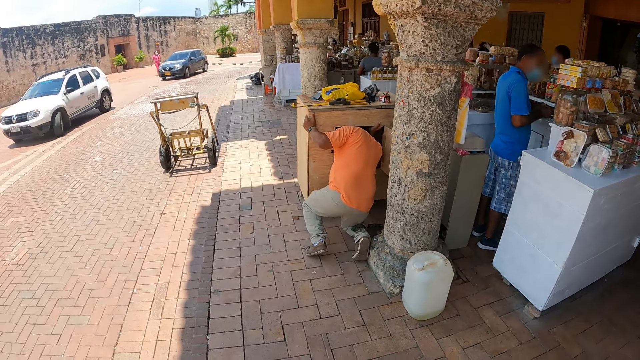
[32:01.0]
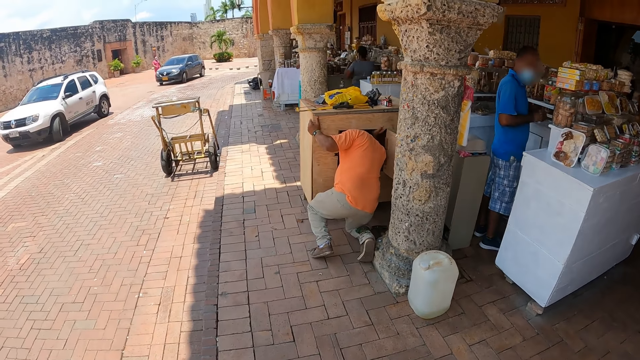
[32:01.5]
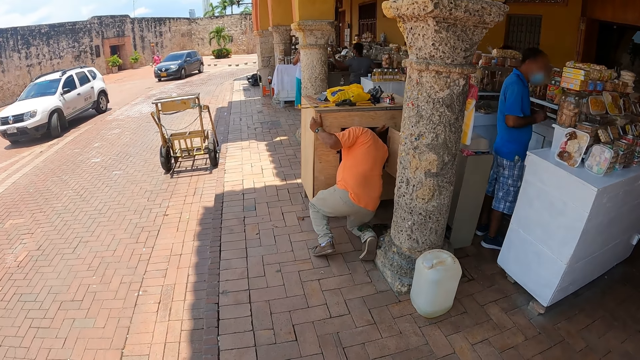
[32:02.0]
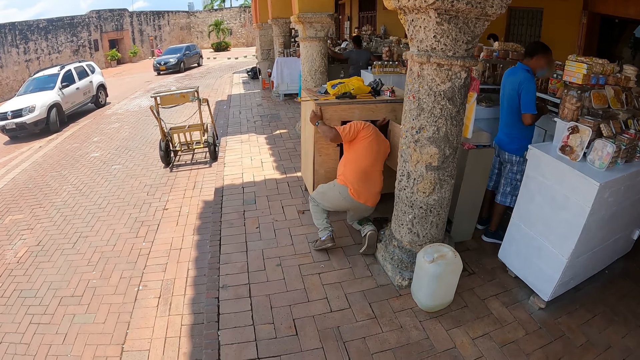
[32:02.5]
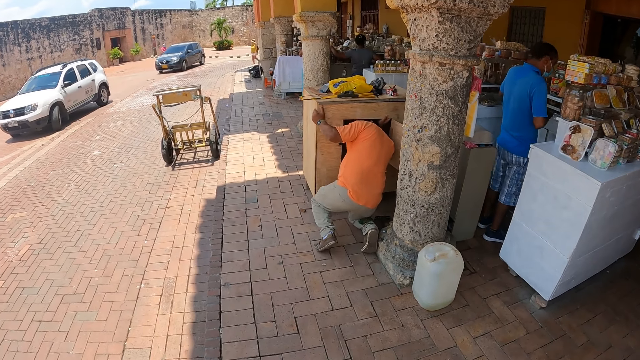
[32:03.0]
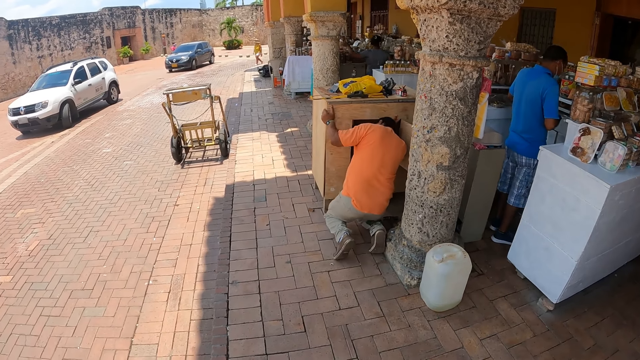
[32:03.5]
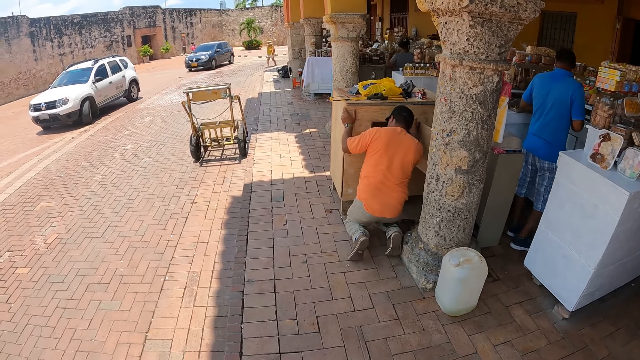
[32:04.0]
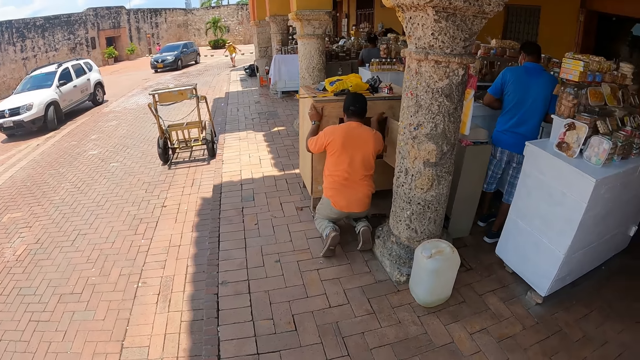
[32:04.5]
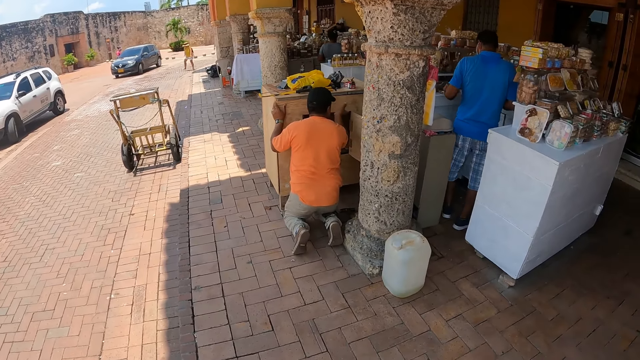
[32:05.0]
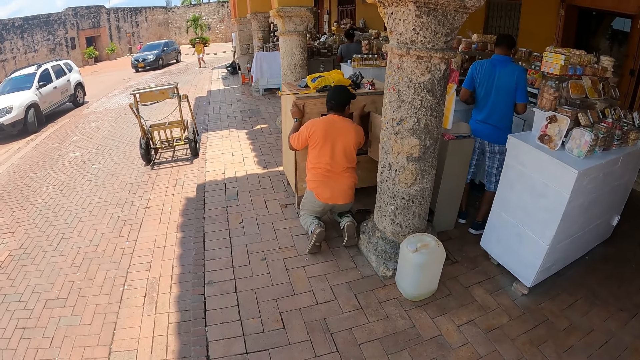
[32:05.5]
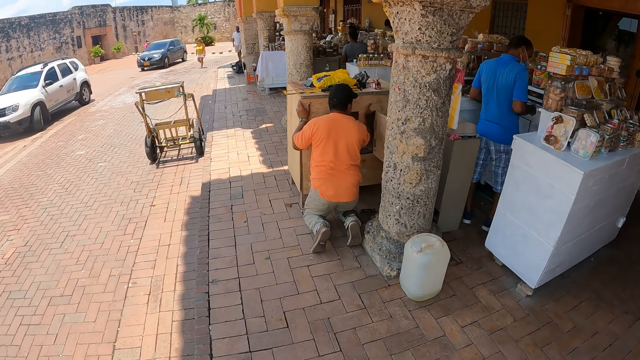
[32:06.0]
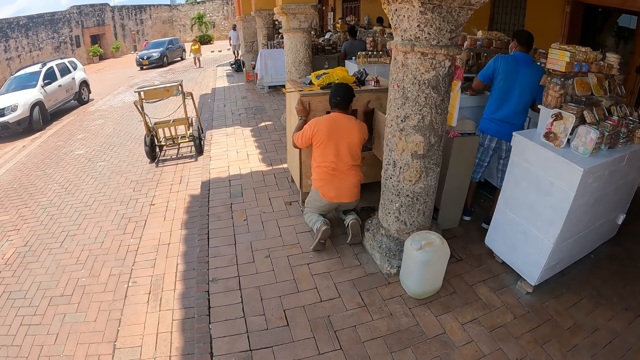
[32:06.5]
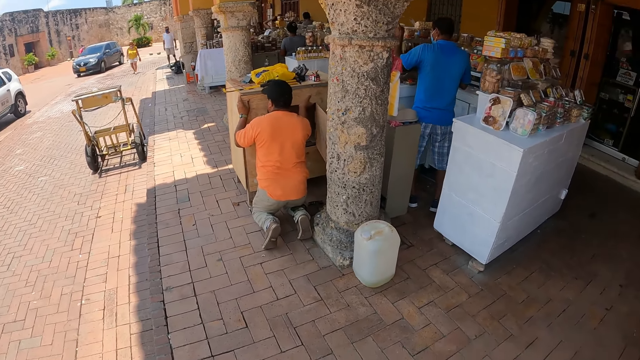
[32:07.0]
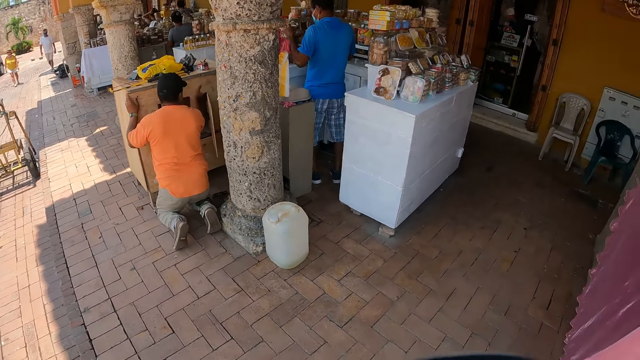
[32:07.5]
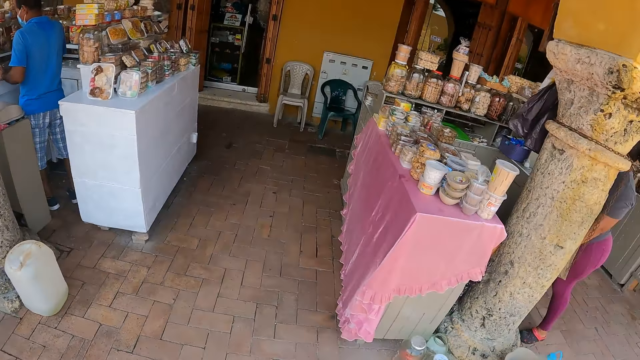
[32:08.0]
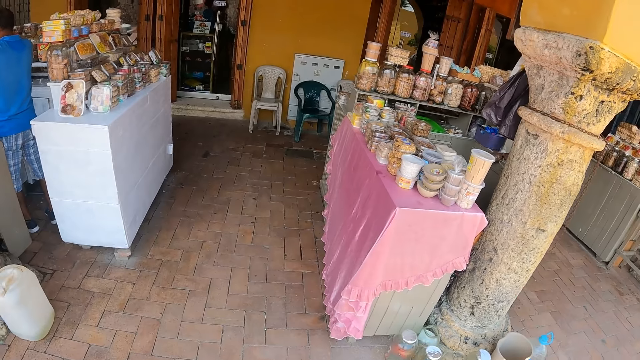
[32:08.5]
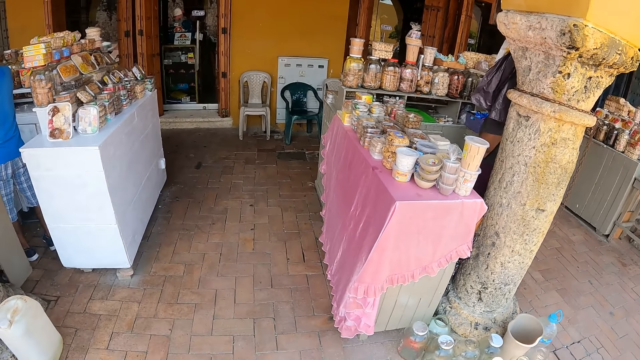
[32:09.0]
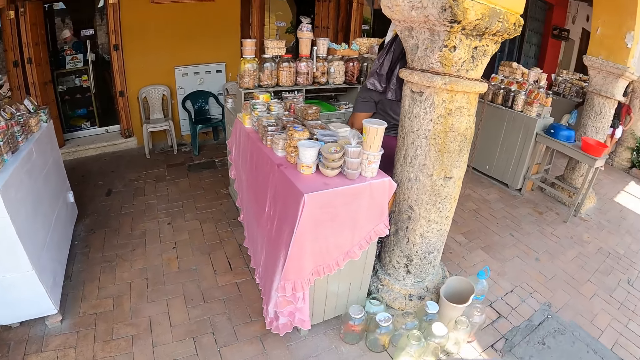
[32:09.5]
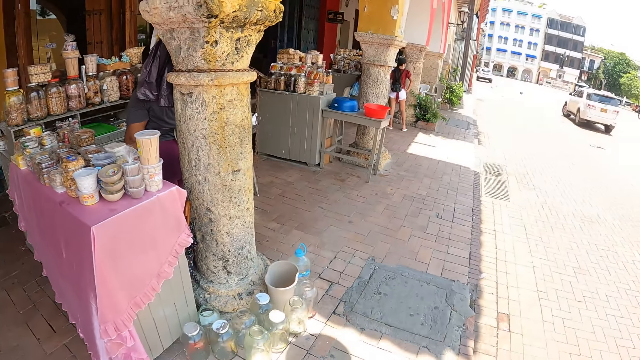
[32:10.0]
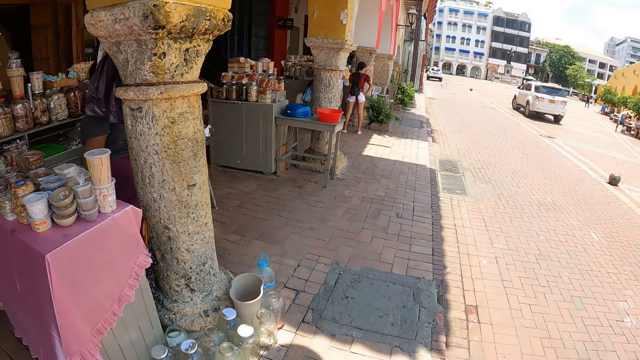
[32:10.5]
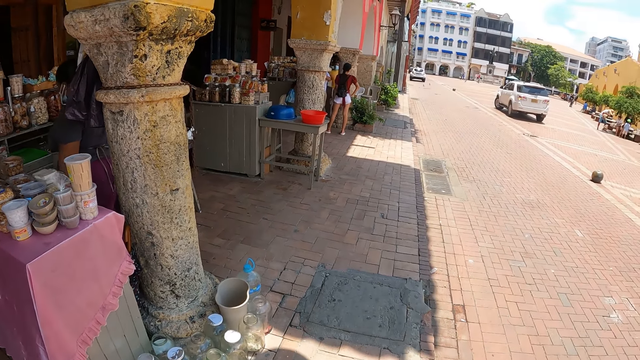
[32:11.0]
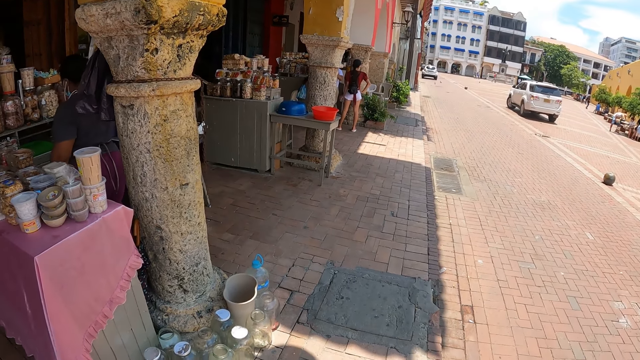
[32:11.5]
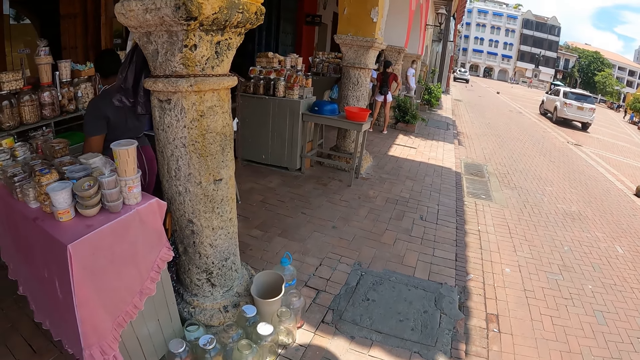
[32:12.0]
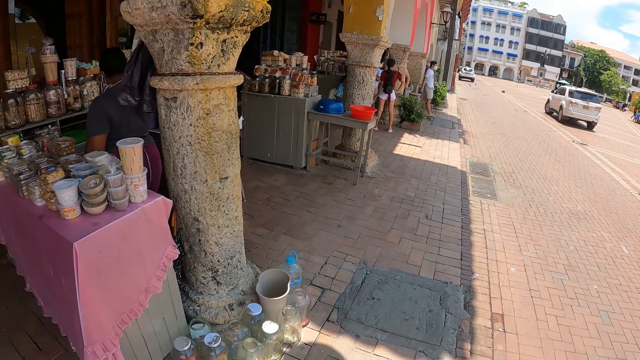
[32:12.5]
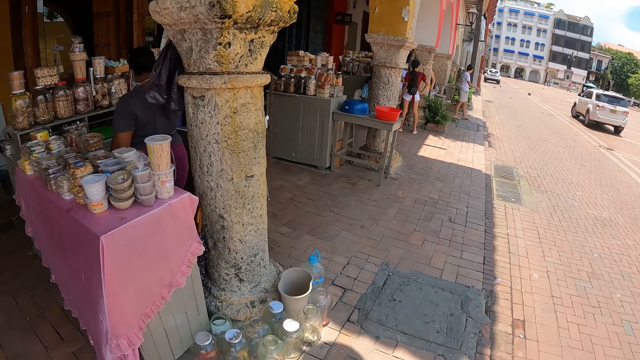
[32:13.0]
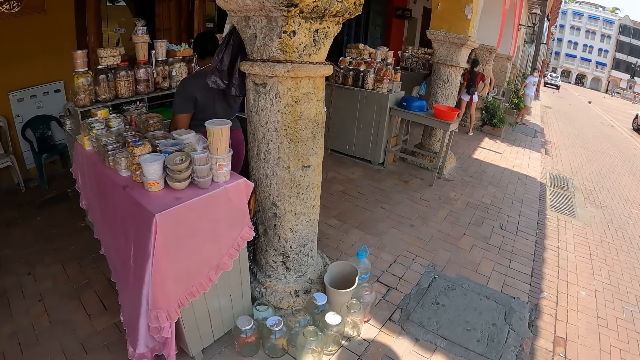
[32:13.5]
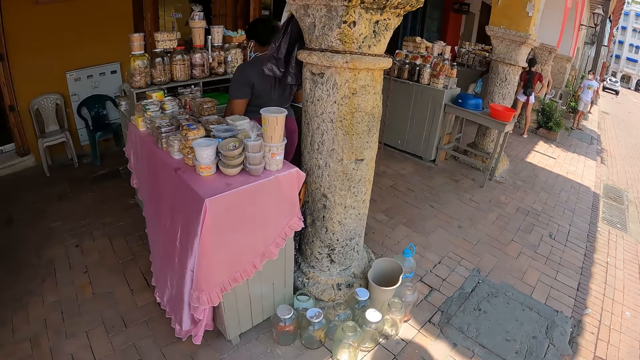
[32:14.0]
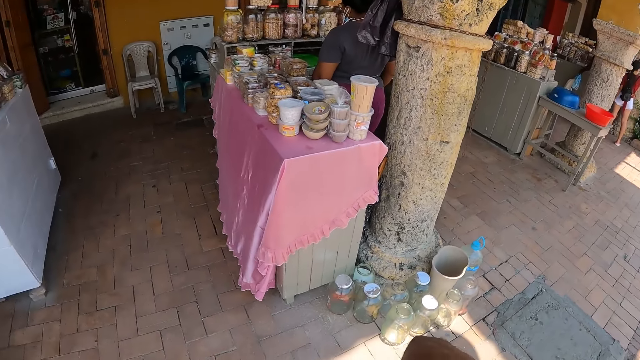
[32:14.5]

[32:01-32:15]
The camera wearer stares at the walkway. They turn around the walkway.

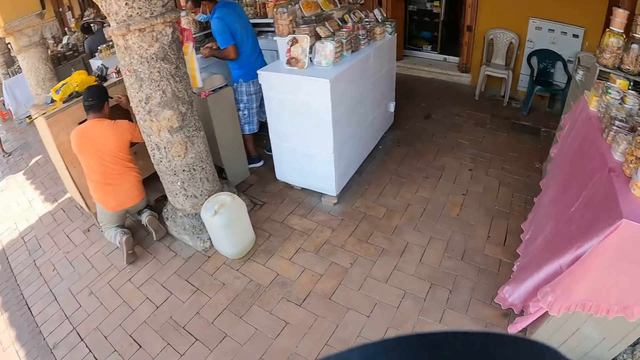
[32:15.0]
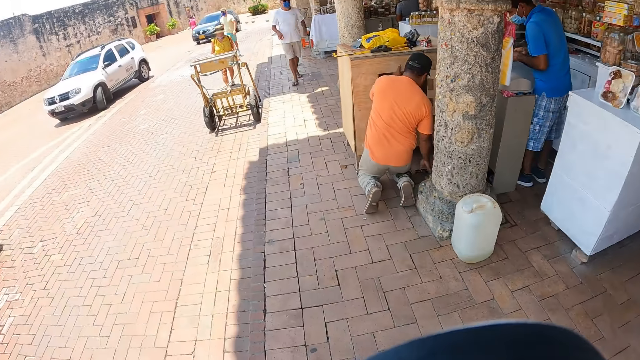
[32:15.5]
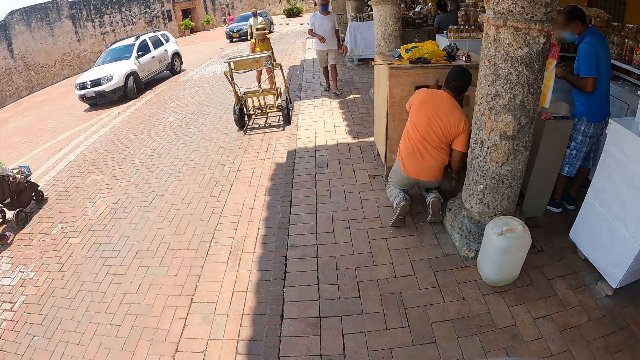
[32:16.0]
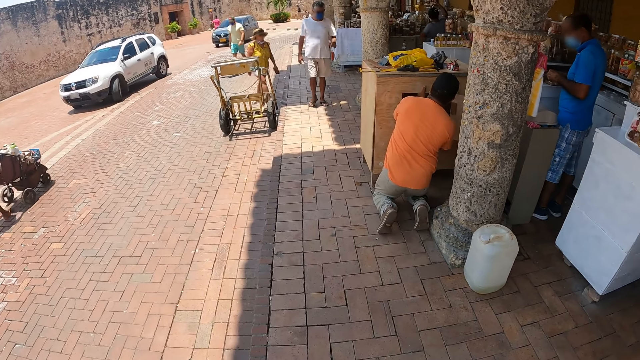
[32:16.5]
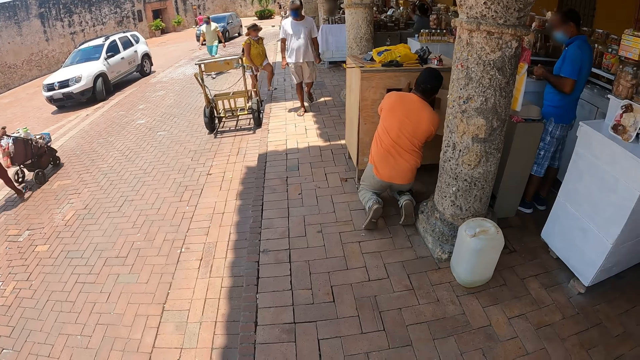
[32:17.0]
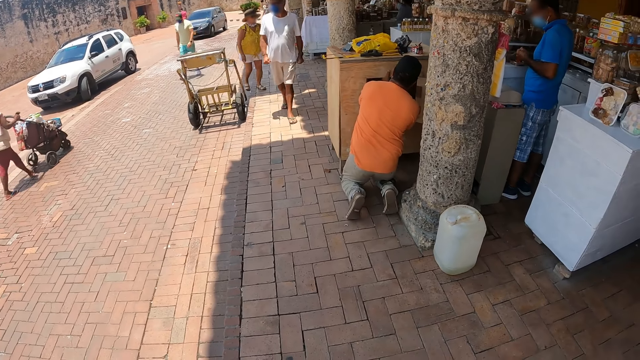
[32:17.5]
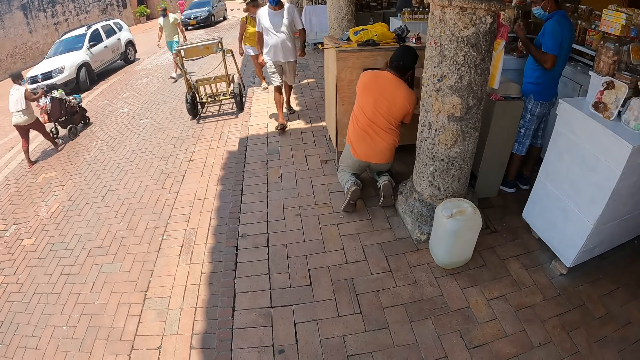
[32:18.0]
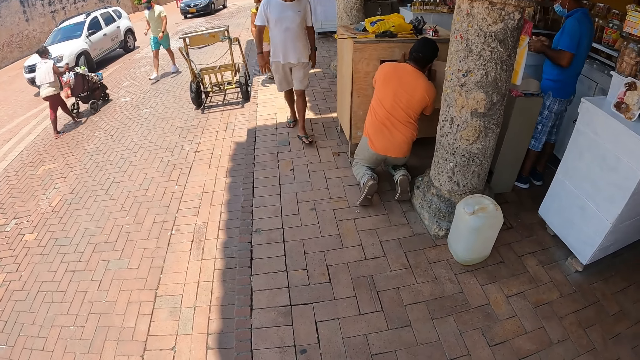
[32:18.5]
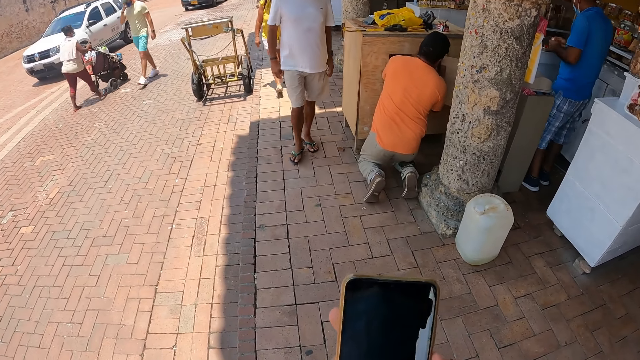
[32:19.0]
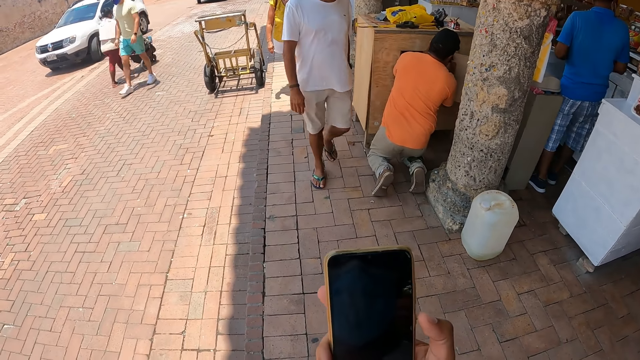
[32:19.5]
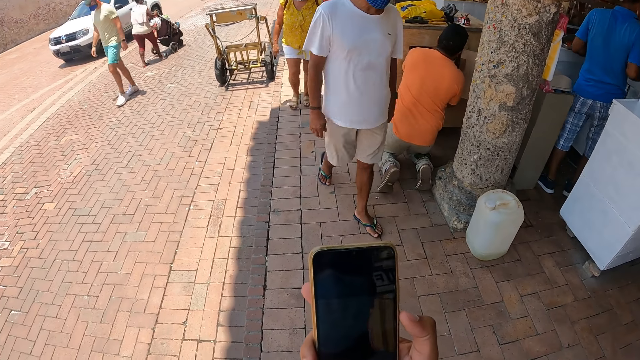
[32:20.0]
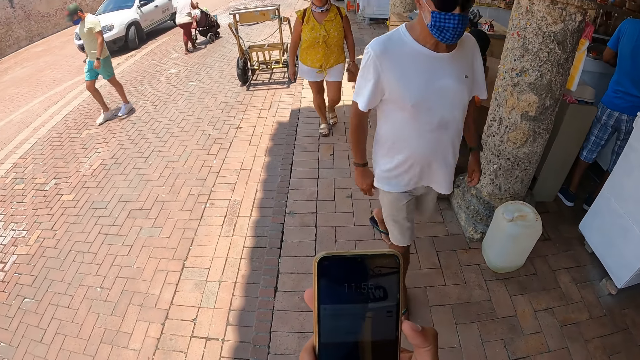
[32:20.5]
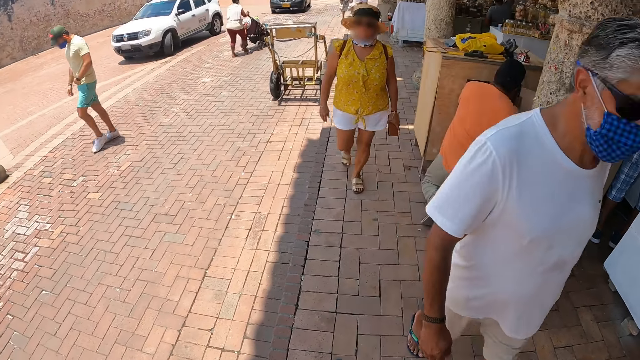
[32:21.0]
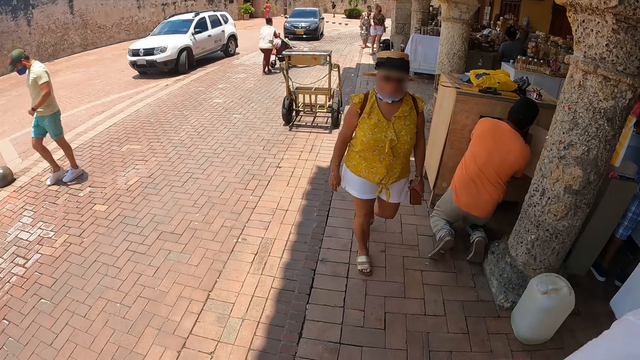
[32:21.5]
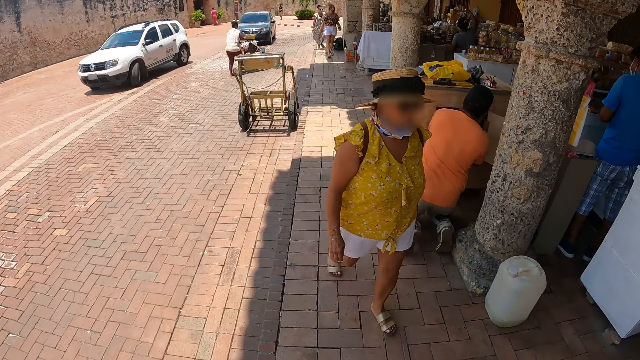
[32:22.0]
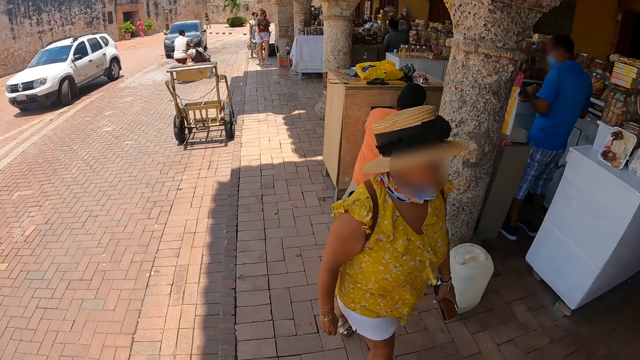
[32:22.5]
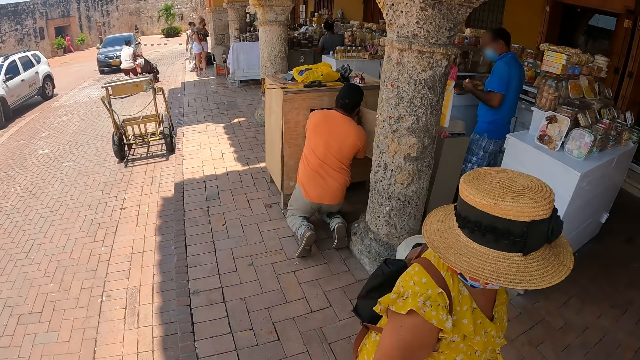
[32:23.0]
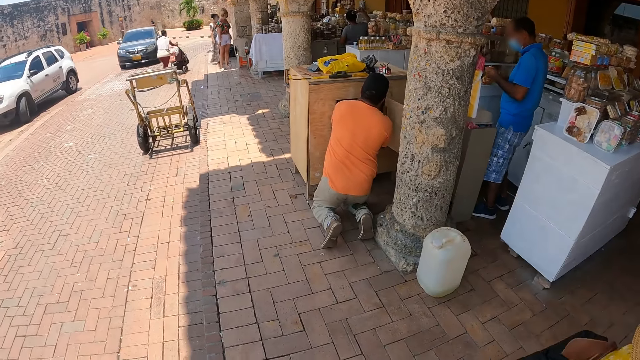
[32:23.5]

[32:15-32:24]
The camera wearer looks at the mobile phone. They press the mobile phone. They look around. They place the mobile phone towards something.
